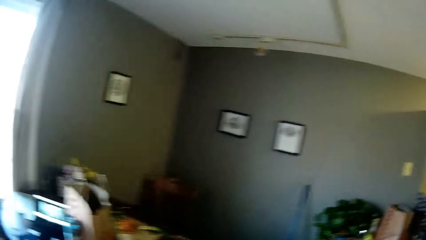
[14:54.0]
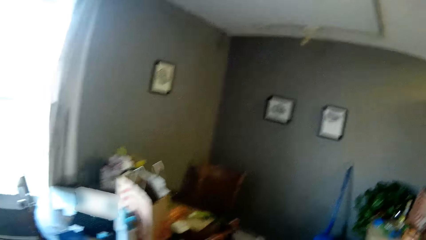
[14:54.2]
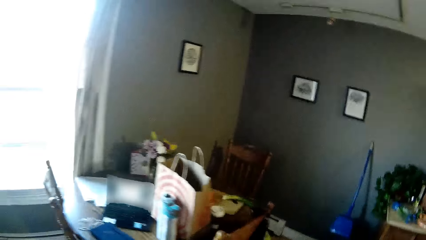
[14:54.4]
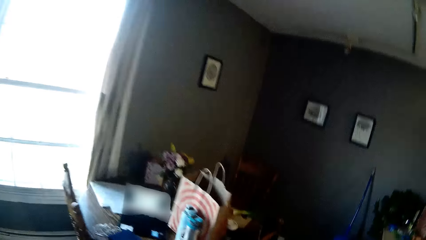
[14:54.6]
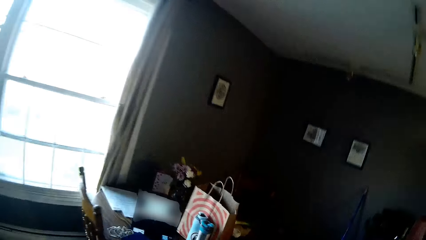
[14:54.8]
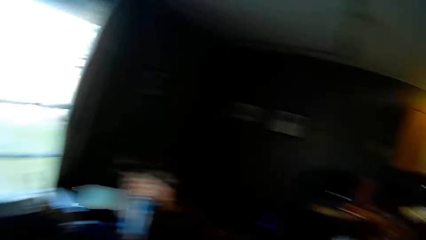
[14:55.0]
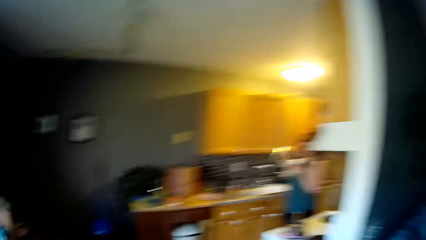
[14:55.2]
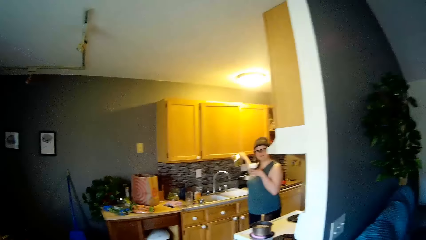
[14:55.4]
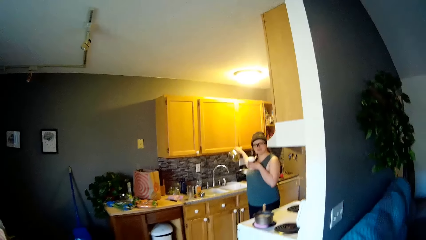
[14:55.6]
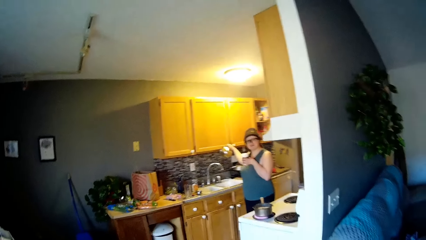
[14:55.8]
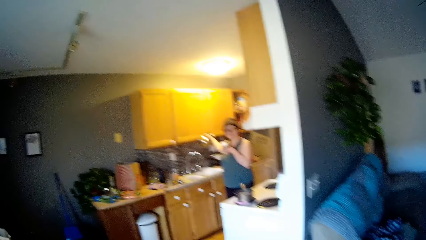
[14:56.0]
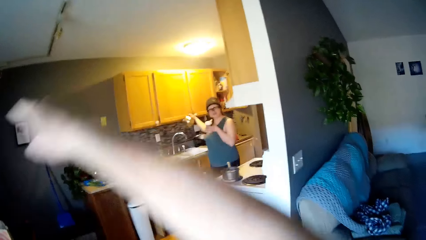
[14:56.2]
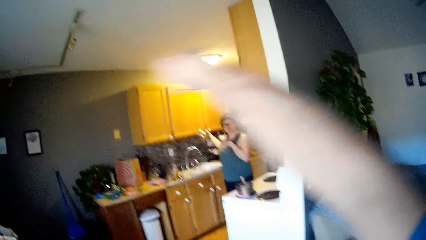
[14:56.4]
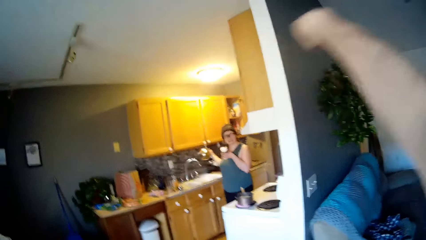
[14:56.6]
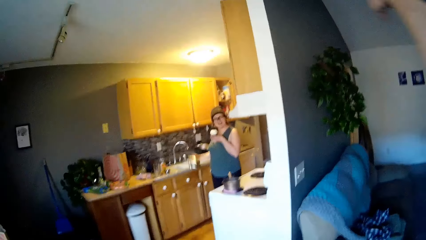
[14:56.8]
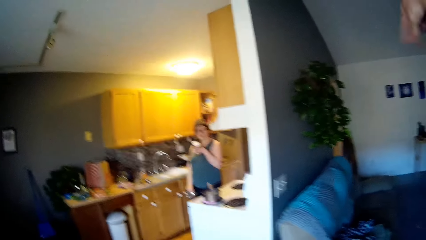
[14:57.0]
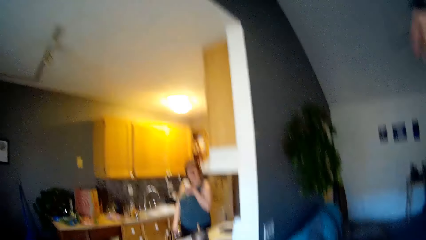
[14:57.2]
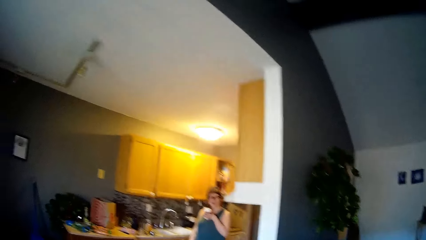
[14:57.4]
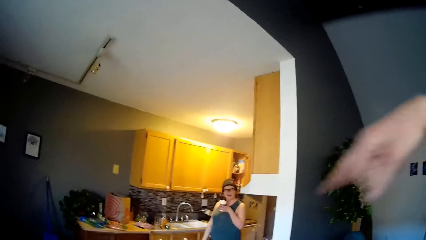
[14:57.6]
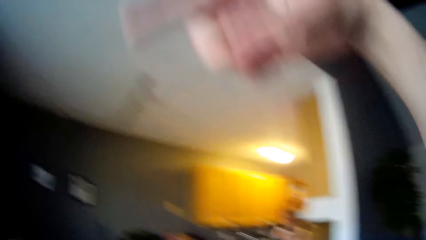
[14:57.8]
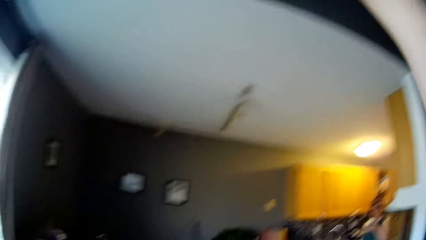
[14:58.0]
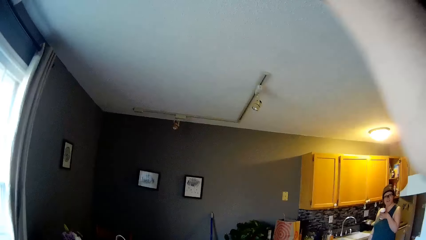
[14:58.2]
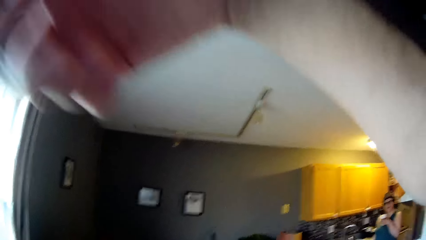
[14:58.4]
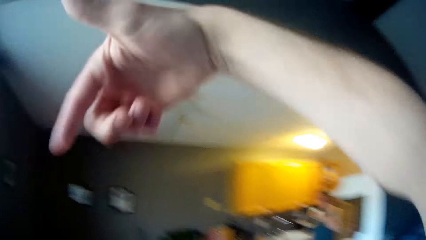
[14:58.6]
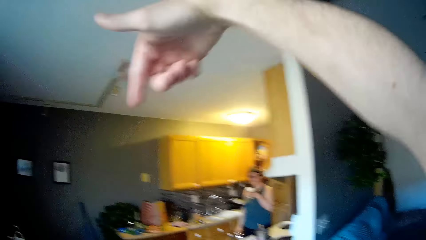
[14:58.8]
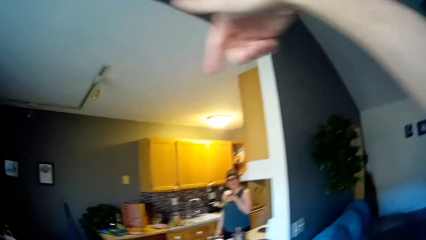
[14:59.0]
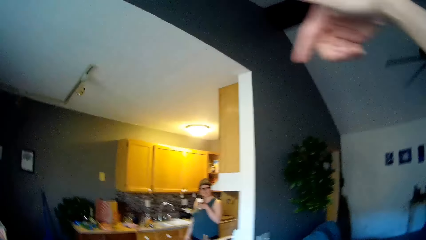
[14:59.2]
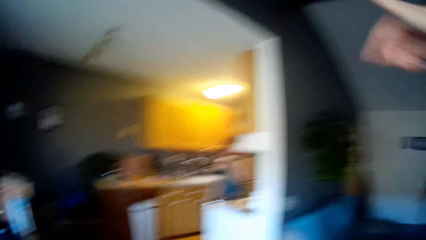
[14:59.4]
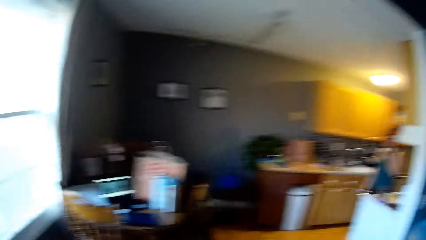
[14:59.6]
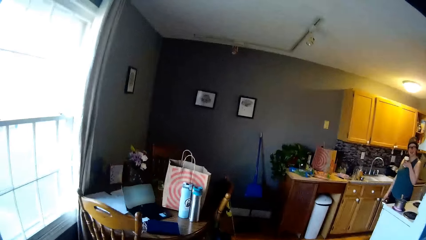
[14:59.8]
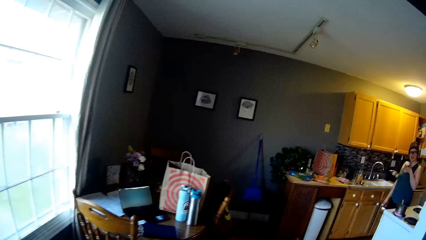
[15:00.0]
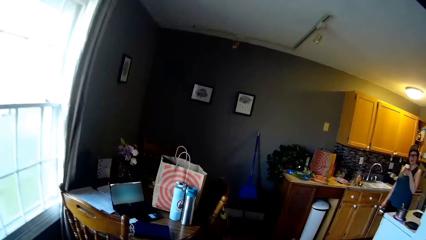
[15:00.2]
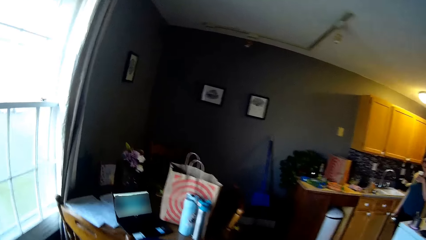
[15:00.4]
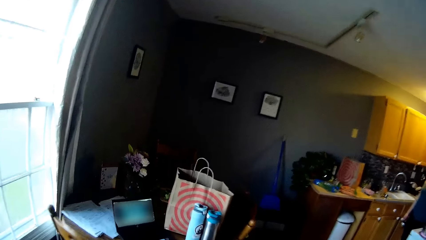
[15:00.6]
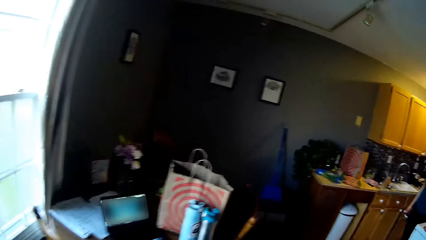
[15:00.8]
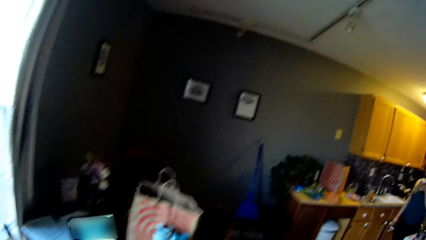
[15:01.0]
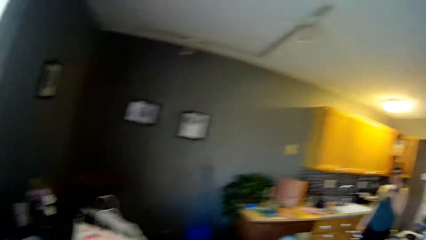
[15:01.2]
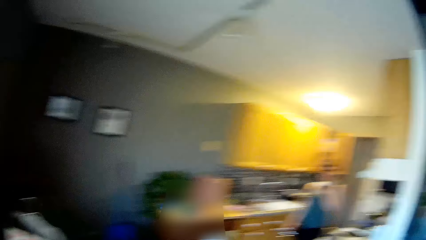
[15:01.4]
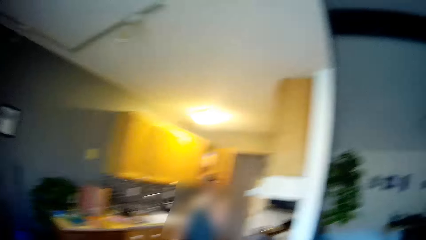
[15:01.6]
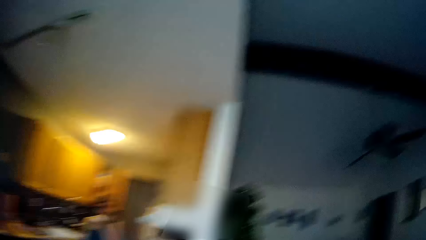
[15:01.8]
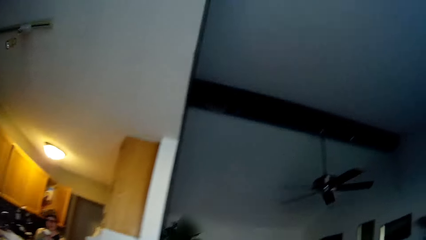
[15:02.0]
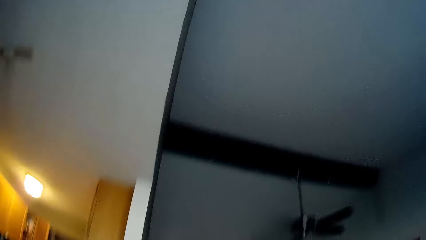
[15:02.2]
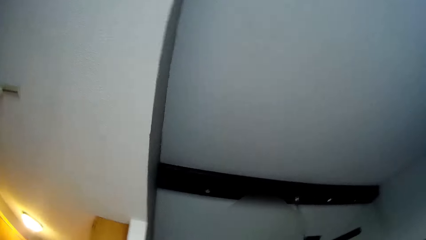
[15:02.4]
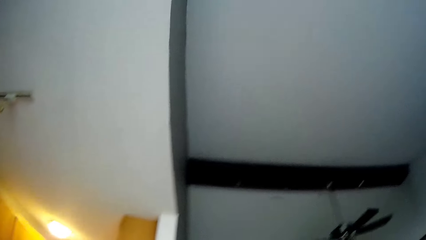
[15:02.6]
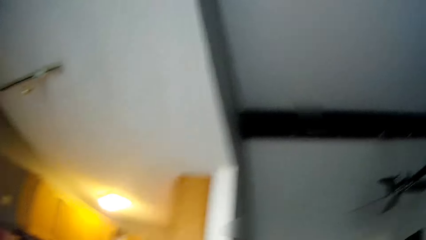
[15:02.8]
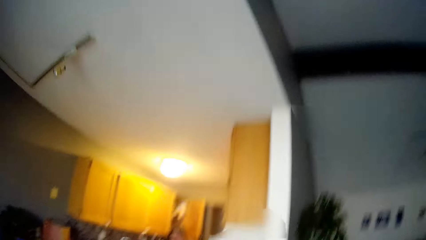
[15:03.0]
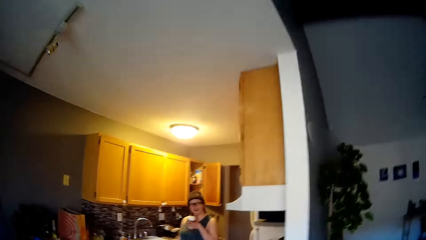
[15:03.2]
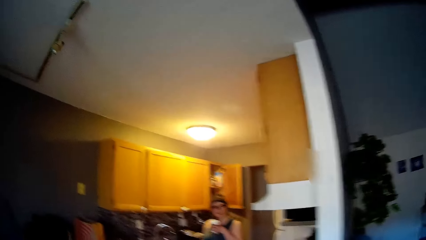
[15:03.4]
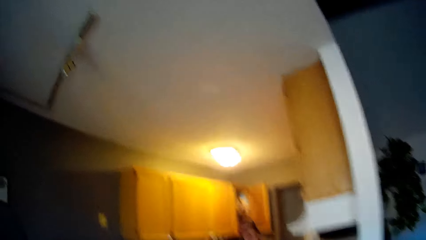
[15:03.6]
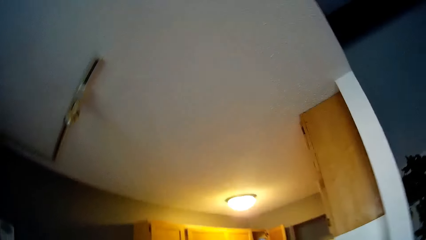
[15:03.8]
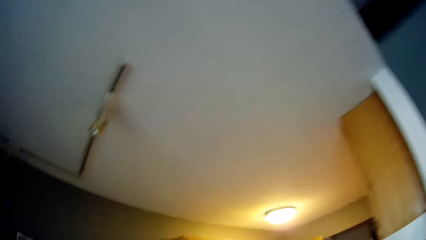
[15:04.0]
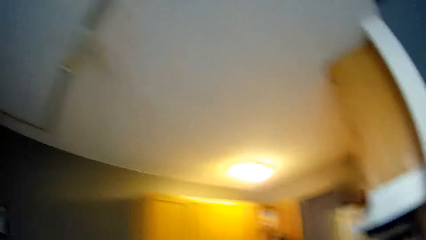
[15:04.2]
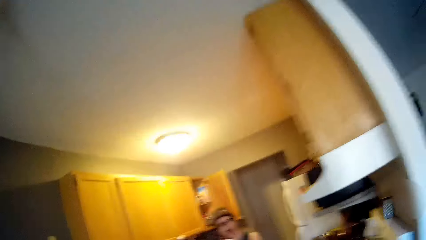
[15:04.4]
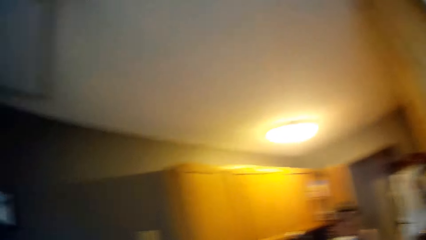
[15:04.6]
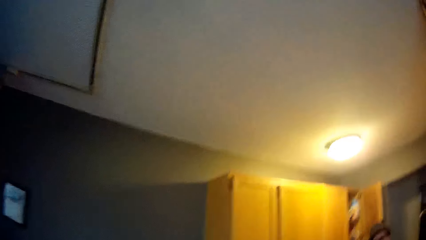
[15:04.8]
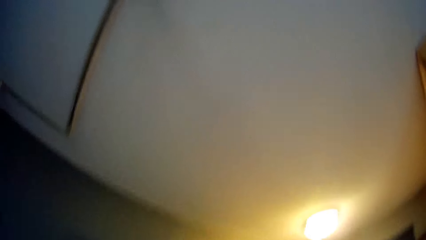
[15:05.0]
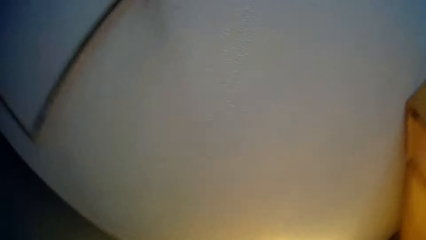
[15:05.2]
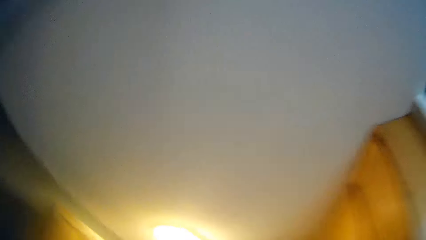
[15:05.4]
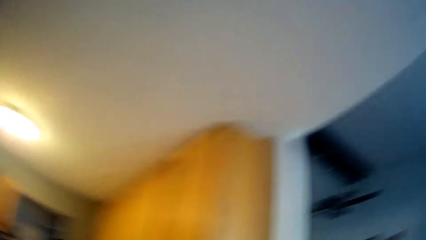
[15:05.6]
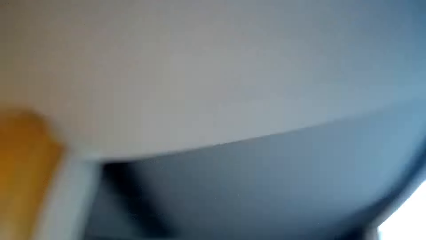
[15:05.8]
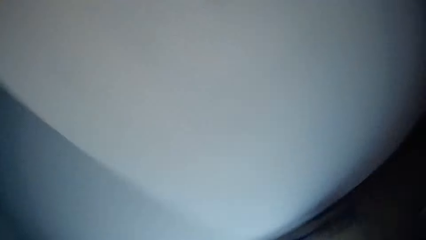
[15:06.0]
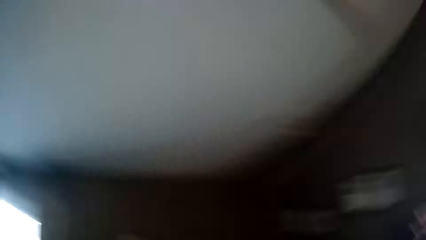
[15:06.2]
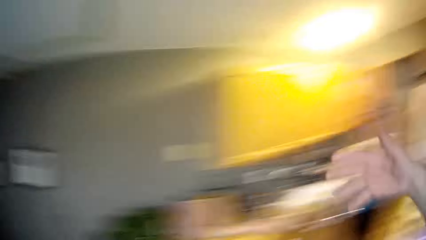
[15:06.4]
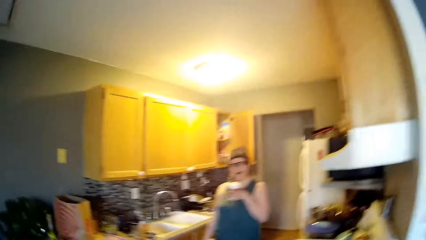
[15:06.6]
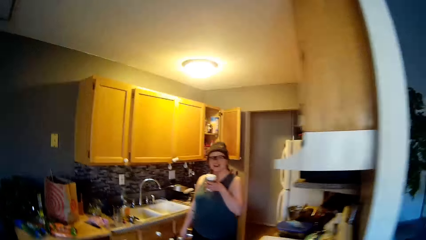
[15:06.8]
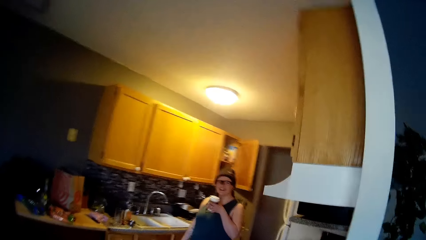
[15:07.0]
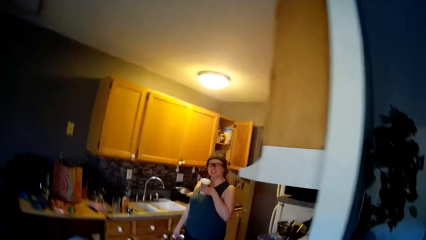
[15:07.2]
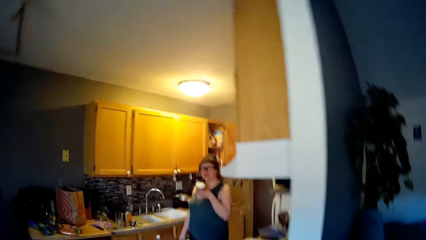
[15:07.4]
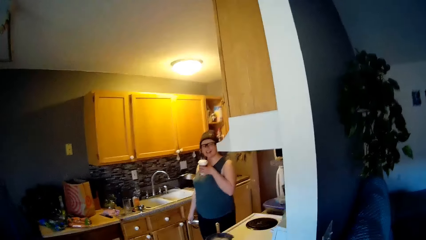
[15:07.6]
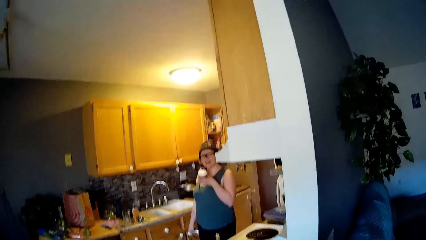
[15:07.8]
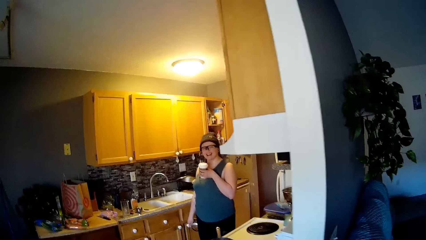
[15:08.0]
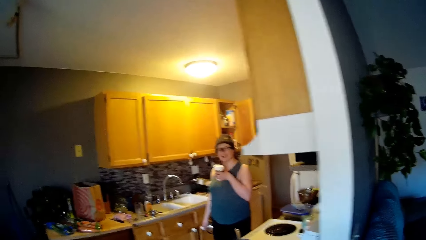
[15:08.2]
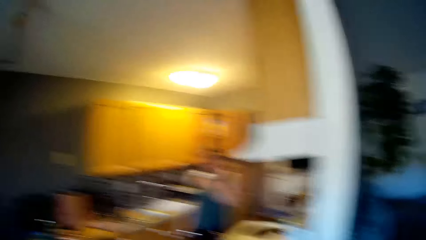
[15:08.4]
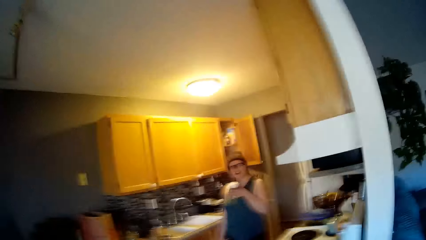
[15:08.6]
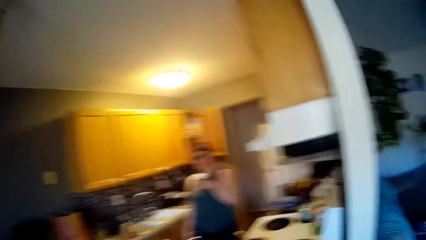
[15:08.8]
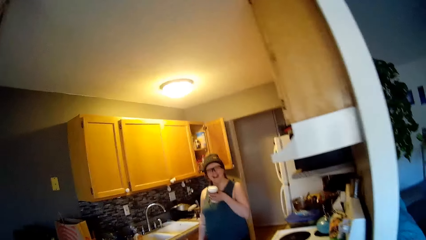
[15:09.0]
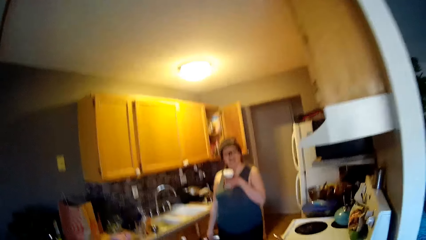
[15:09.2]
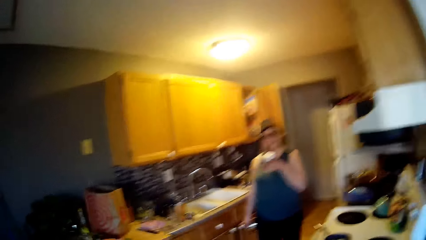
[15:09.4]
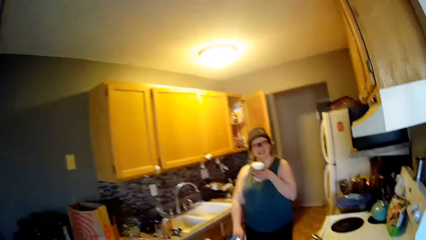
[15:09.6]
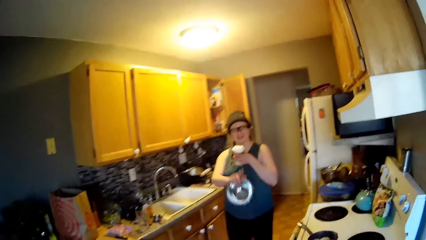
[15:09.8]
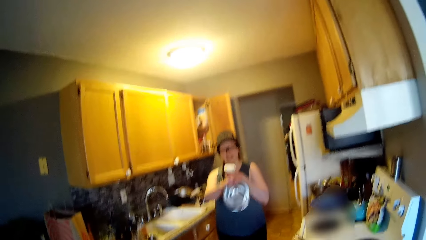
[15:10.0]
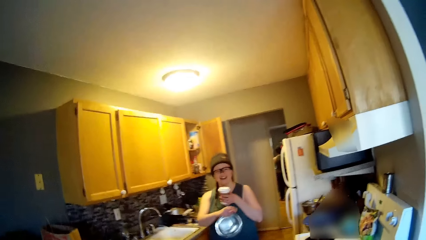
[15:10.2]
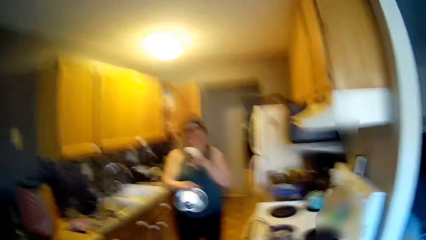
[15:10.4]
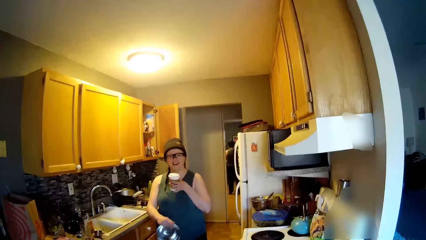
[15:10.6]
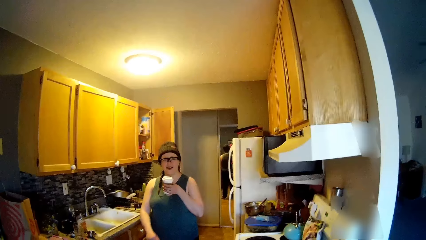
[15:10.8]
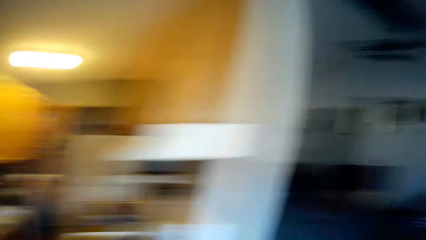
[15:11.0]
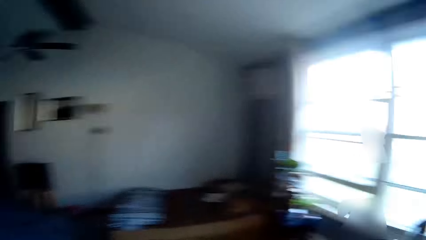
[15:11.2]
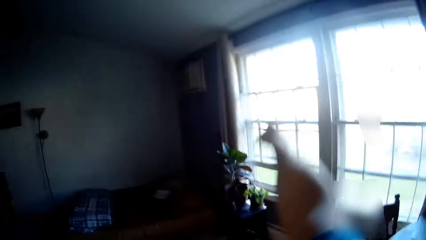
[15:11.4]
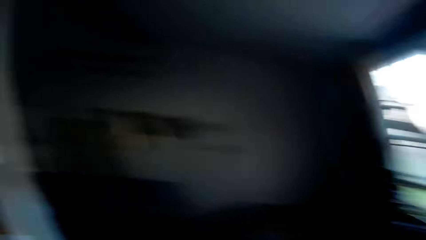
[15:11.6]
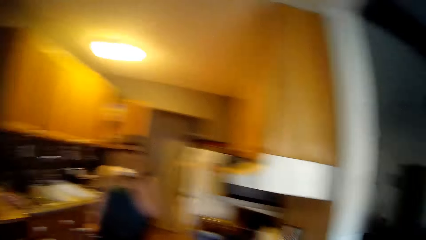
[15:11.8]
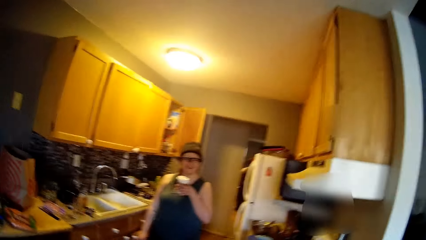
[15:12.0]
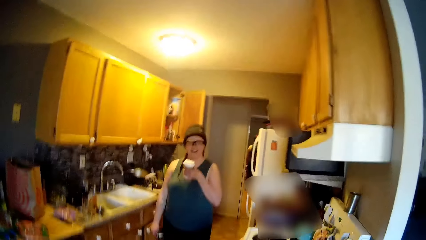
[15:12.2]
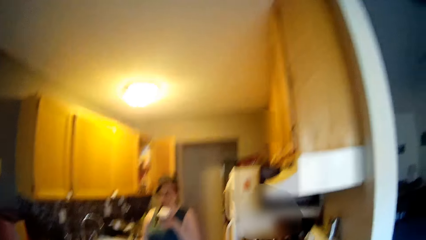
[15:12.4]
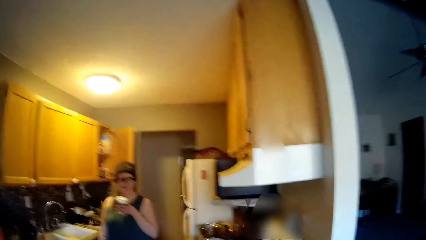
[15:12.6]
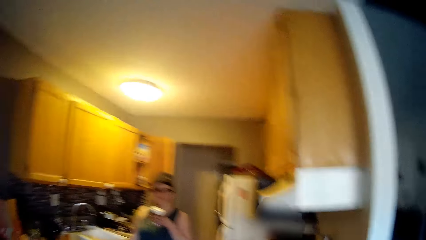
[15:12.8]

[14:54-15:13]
The camera wearer steps into the room. The woman closes the kitchen cabinet with her right hand. The camera wearer steps into the kitchen.
